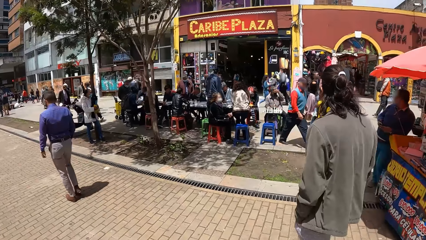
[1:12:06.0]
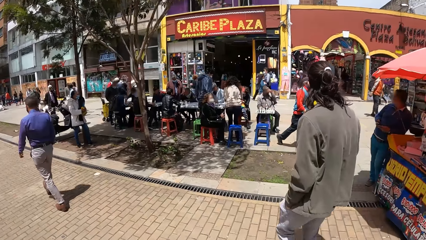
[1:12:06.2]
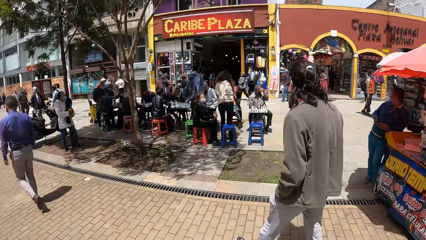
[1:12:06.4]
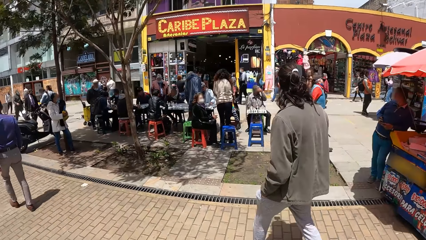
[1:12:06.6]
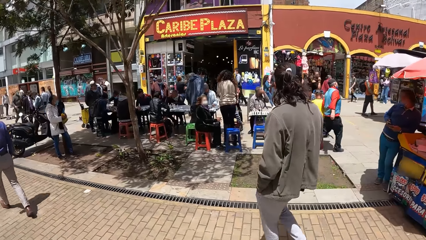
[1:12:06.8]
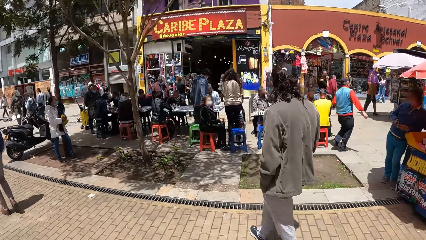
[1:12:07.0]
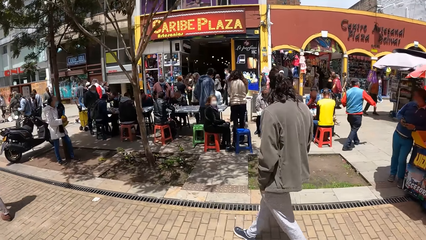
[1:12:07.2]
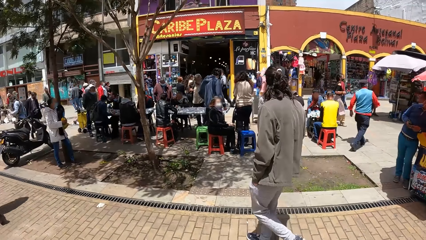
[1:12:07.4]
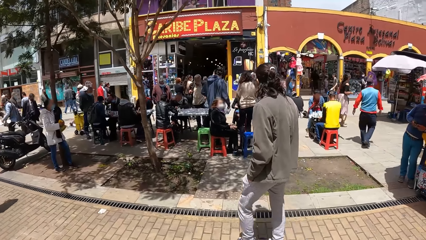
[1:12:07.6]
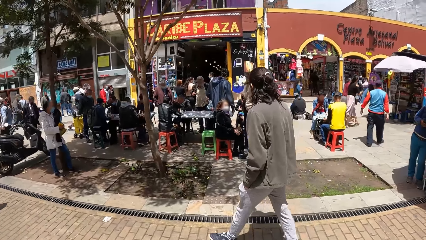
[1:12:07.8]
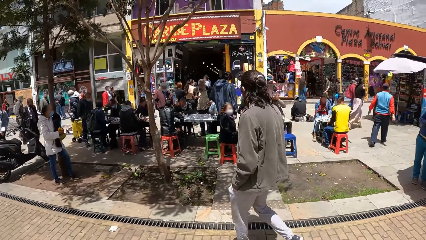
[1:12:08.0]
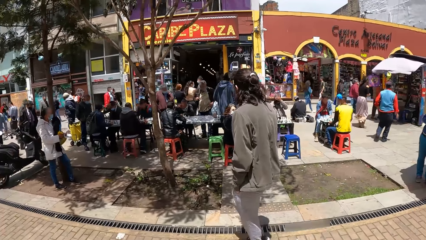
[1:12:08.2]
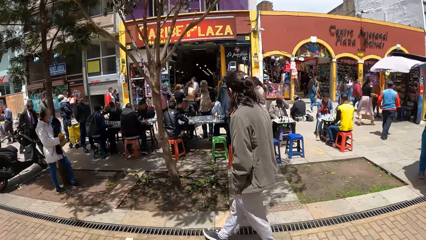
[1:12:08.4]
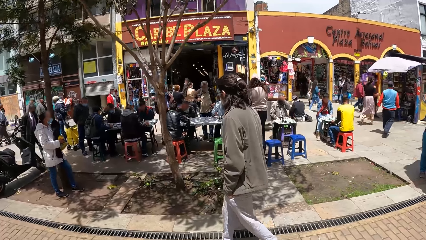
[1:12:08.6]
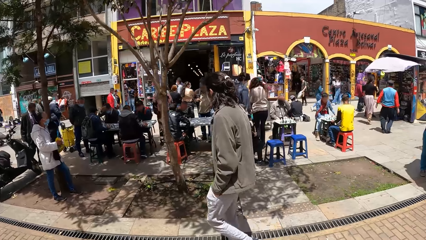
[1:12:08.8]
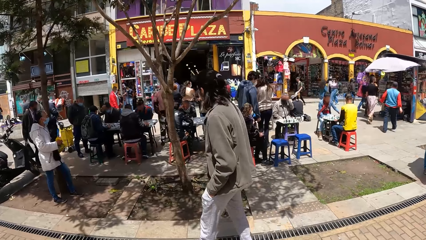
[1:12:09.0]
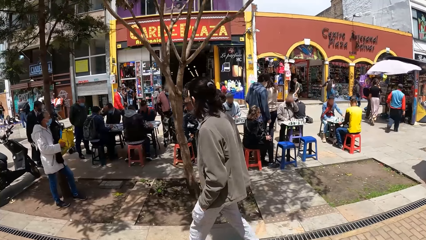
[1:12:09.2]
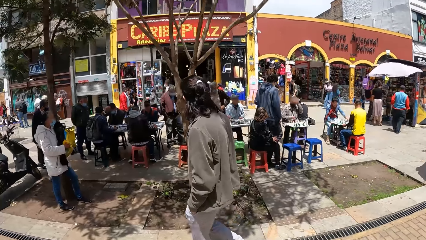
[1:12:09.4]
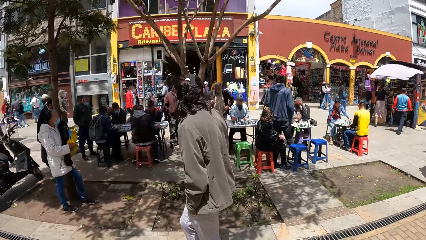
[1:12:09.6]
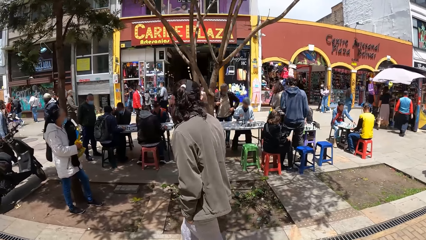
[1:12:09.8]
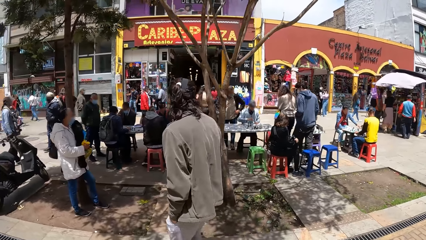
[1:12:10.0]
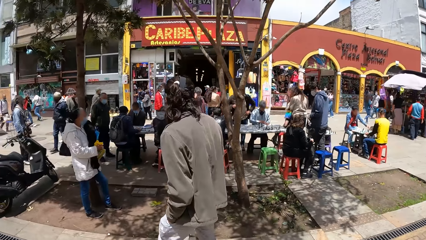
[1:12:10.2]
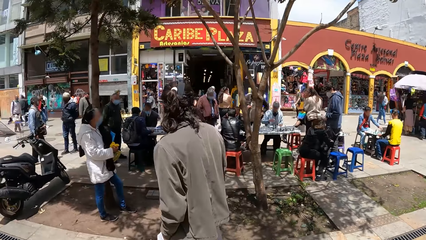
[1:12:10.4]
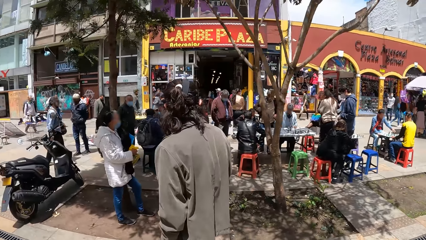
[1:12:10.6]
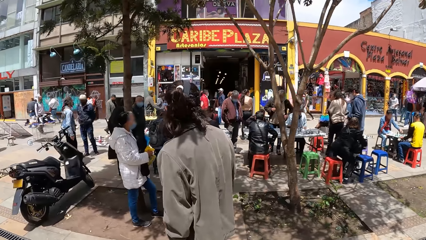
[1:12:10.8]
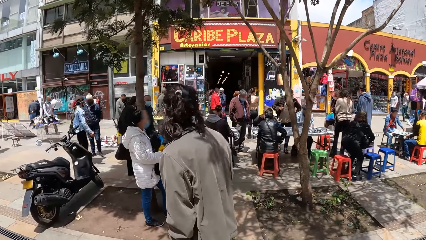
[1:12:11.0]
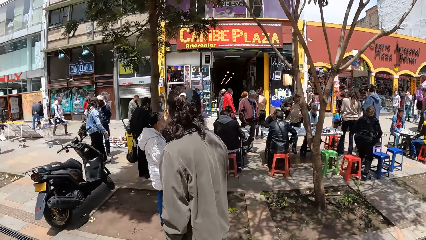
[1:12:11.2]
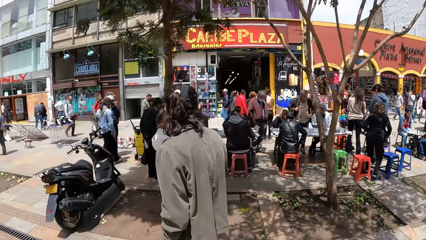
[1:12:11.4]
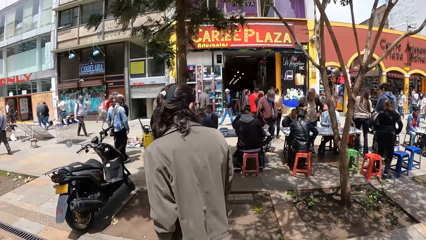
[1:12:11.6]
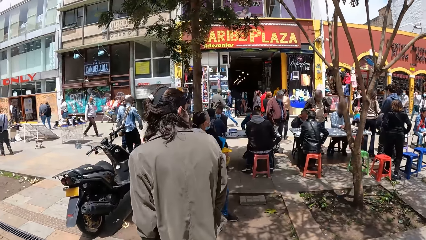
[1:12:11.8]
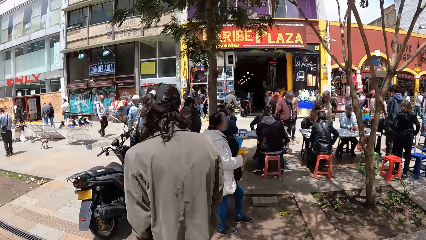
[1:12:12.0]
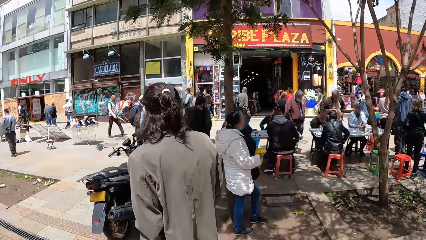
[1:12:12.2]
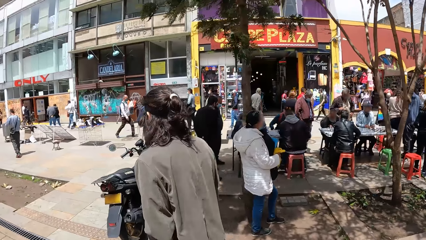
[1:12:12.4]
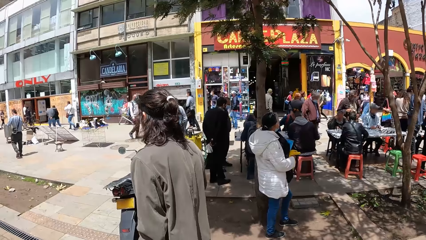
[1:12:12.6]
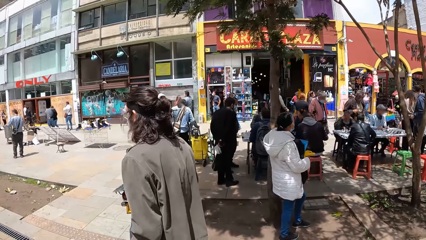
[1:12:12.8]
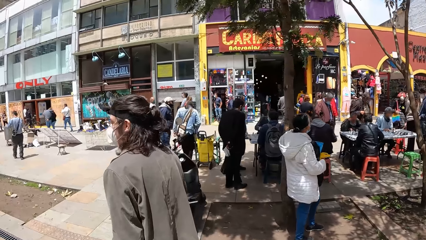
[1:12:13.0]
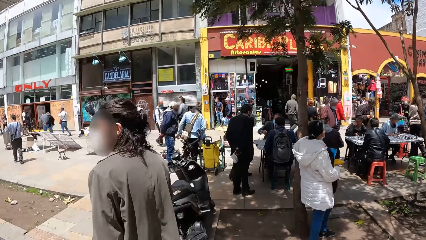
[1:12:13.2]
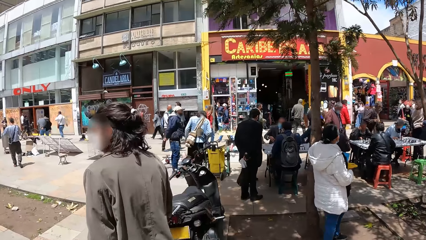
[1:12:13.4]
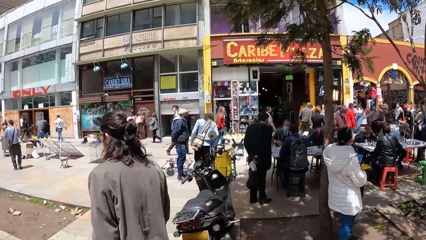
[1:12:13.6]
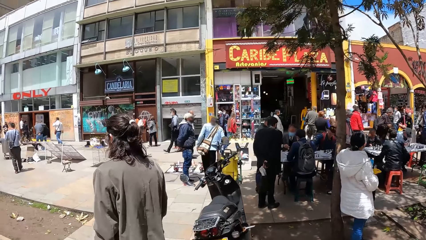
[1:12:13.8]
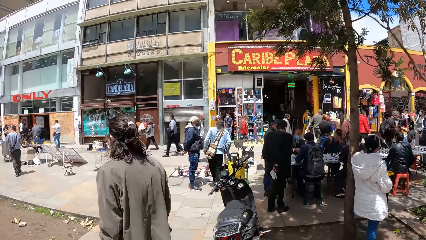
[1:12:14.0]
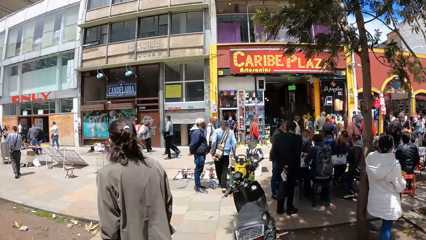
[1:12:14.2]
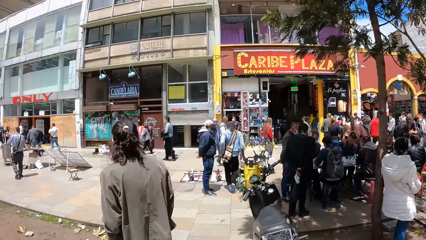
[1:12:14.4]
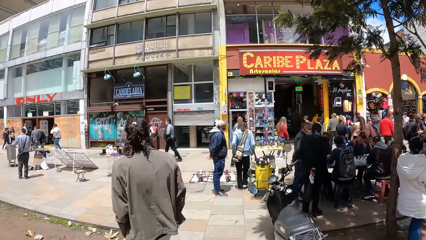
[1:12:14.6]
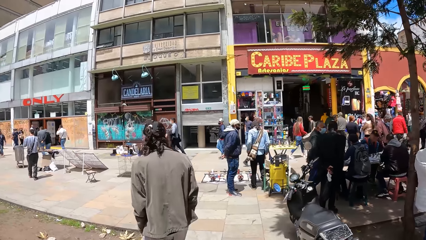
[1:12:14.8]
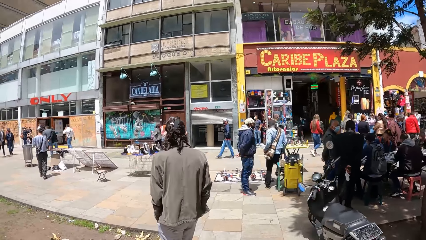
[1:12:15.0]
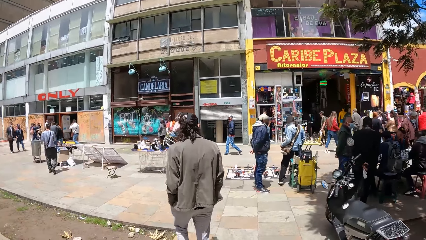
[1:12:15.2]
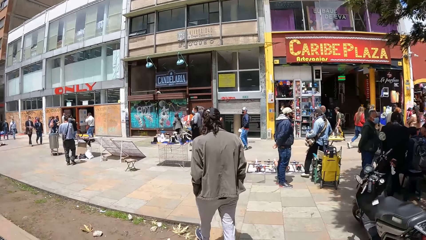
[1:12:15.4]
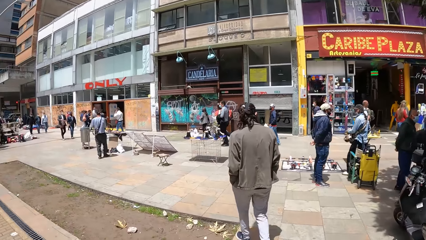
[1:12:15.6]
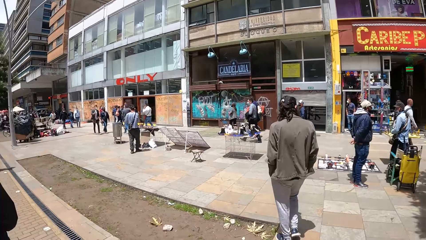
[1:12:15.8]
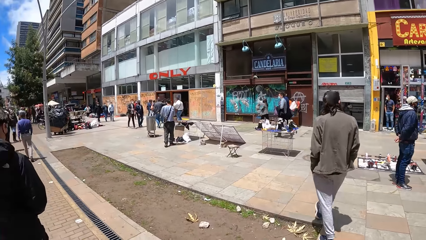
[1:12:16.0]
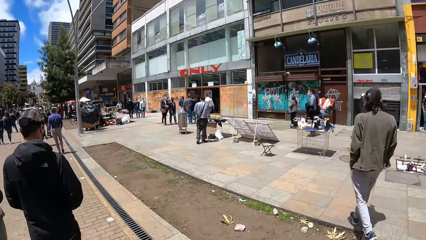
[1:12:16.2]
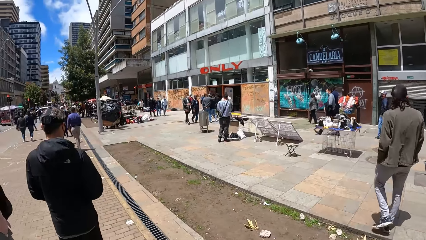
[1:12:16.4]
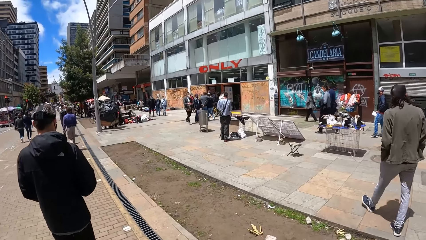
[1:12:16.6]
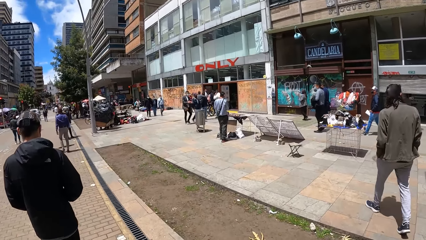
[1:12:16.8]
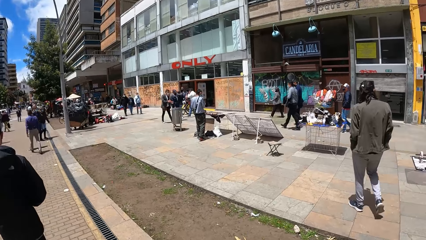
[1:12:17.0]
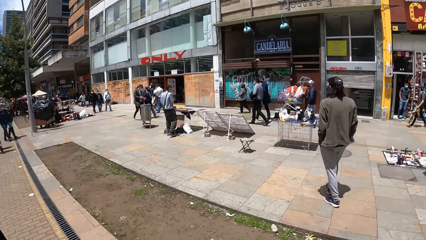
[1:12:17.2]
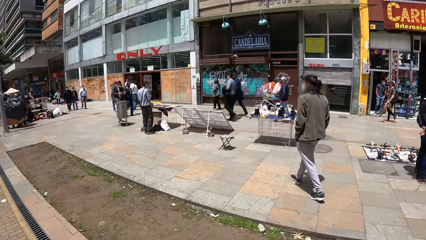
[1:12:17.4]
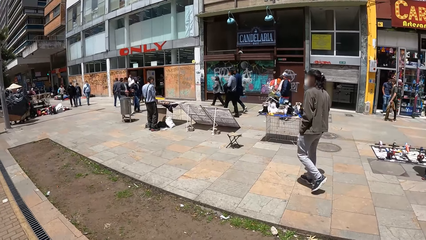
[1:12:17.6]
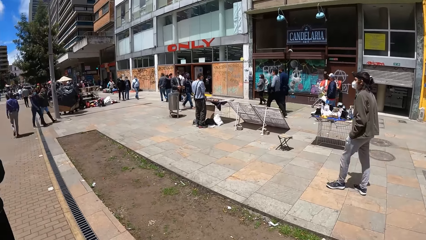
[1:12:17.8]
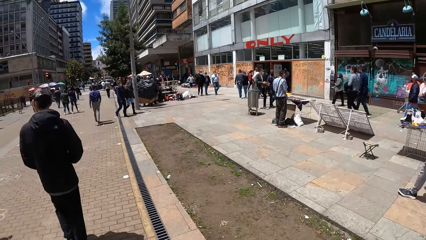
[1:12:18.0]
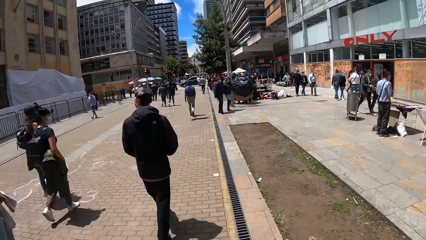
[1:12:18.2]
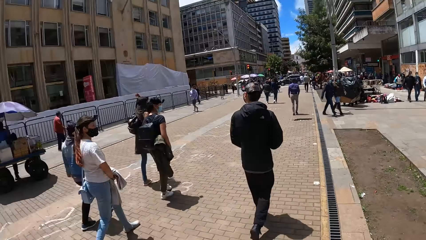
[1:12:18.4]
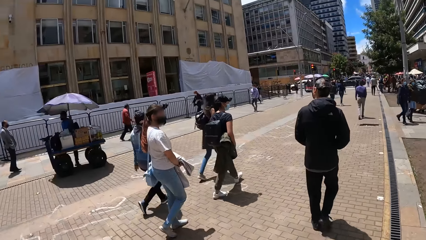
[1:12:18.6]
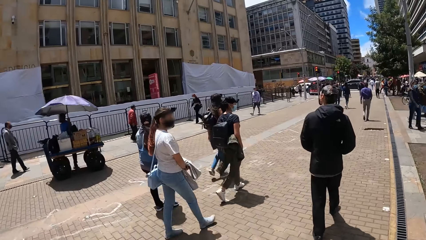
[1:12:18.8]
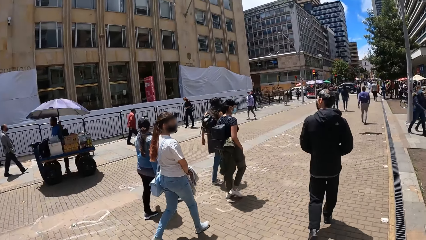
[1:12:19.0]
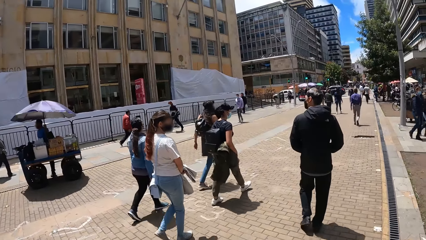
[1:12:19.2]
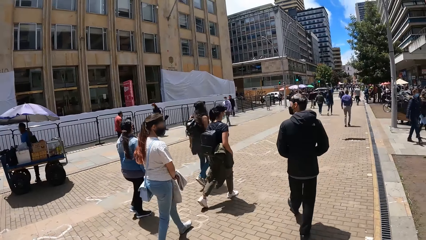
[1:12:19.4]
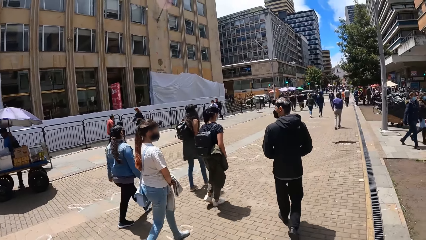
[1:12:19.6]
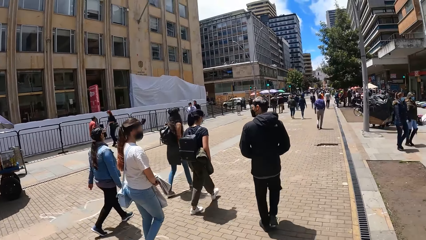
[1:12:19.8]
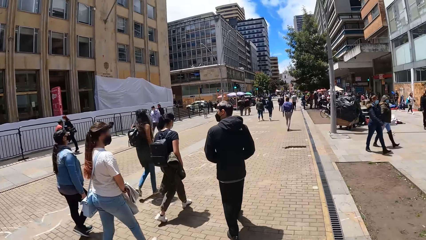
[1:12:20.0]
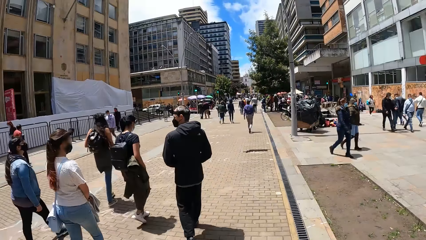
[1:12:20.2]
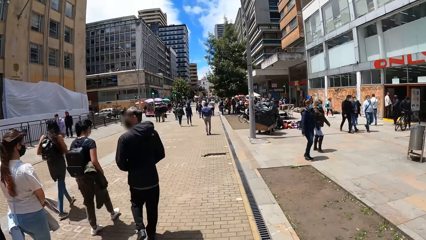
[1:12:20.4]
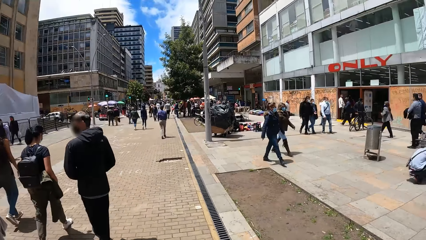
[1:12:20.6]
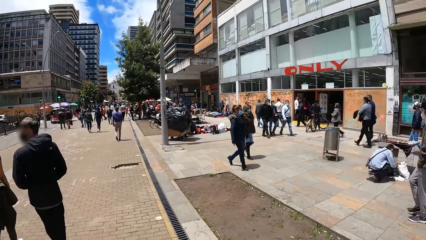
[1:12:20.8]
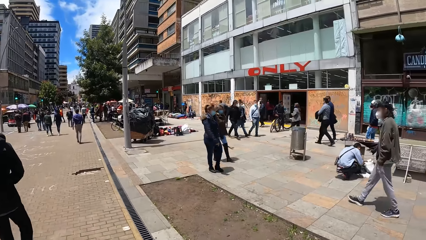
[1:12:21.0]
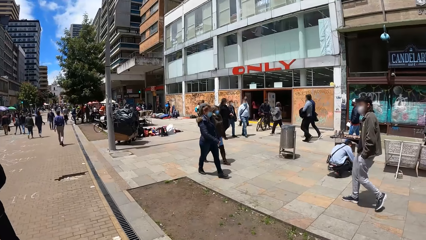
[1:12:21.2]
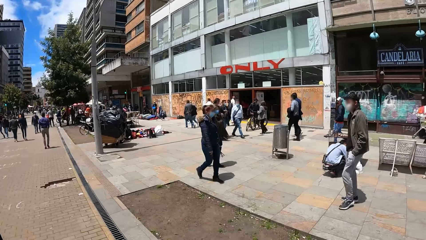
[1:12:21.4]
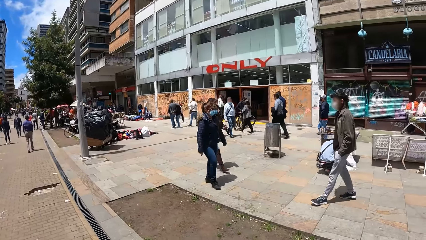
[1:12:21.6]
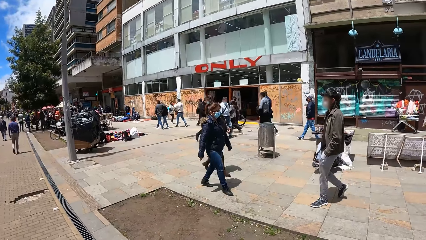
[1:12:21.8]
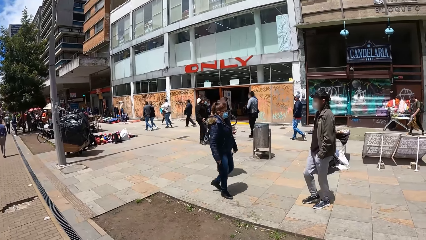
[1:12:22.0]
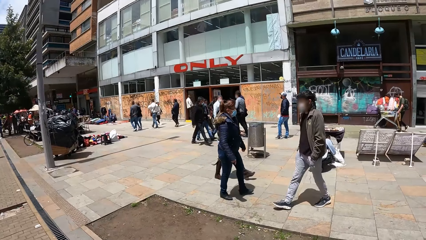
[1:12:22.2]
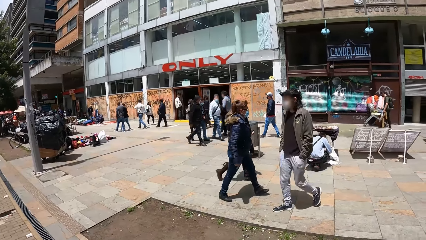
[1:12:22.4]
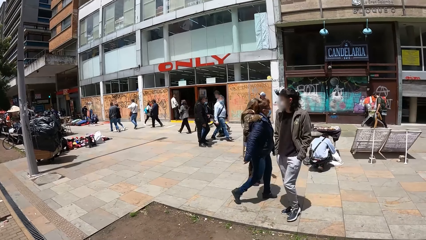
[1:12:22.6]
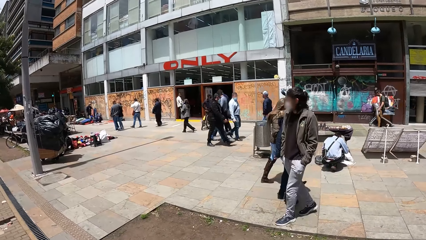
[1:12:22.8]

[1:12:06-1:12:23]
A woman holds a hoodie in both hands.
